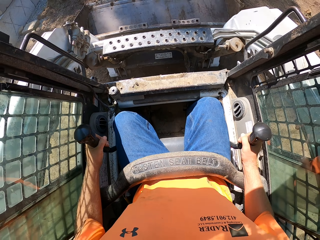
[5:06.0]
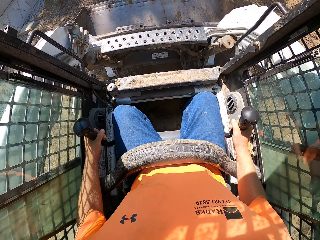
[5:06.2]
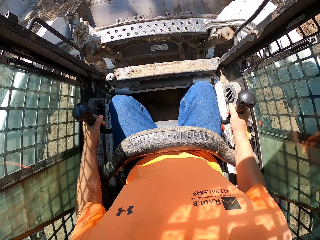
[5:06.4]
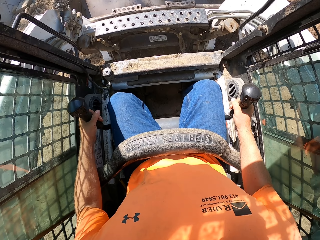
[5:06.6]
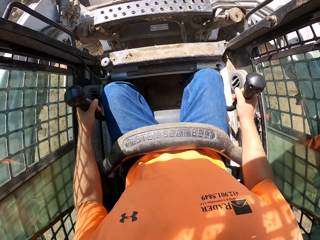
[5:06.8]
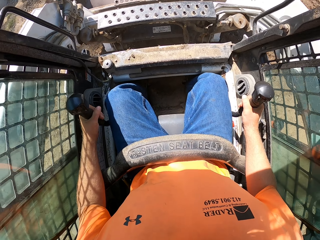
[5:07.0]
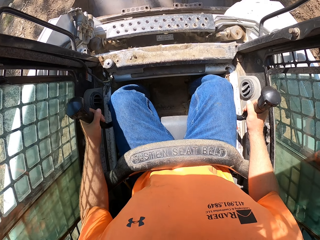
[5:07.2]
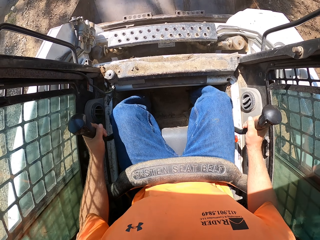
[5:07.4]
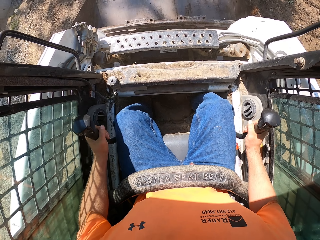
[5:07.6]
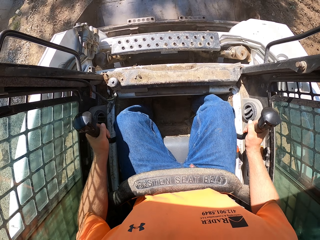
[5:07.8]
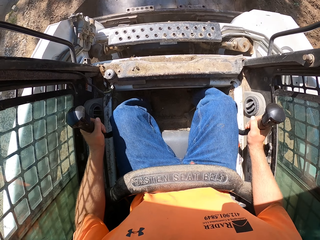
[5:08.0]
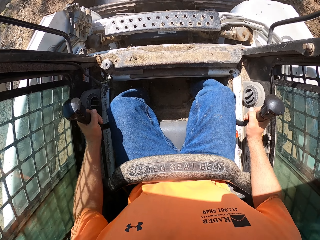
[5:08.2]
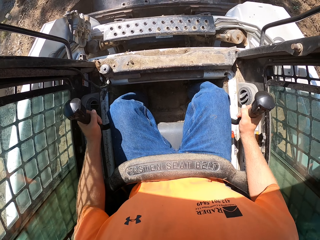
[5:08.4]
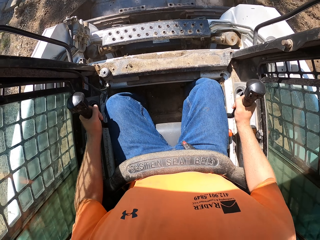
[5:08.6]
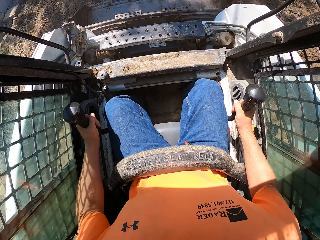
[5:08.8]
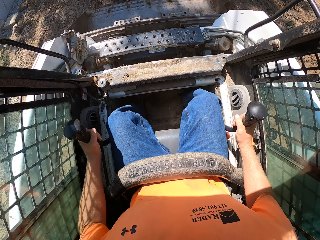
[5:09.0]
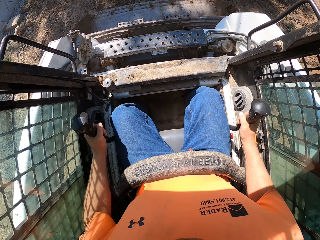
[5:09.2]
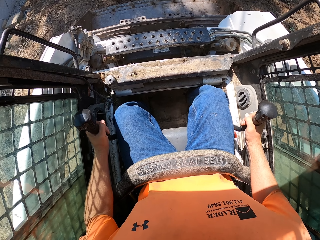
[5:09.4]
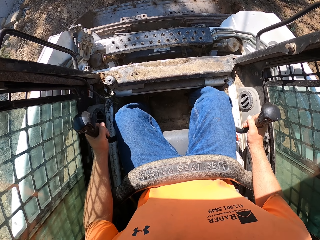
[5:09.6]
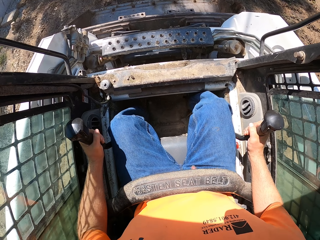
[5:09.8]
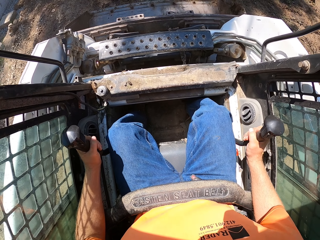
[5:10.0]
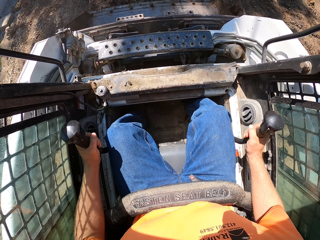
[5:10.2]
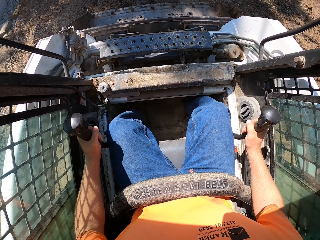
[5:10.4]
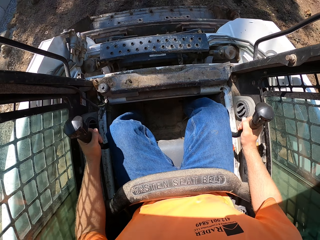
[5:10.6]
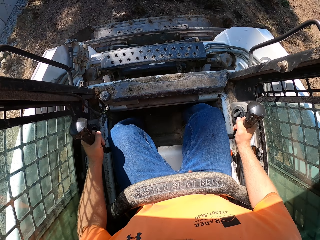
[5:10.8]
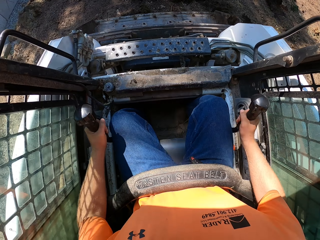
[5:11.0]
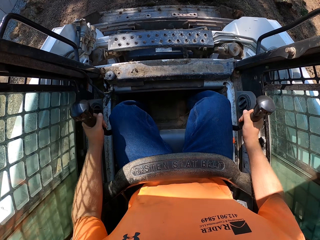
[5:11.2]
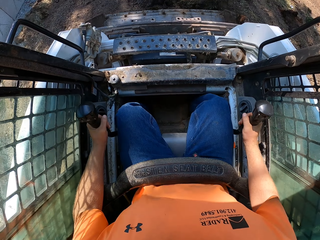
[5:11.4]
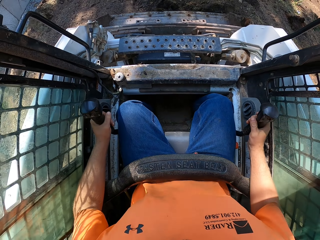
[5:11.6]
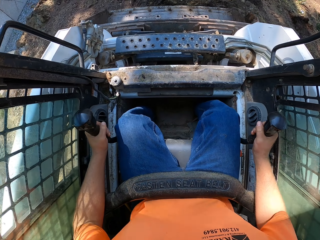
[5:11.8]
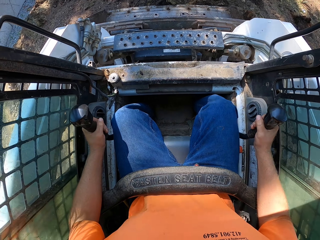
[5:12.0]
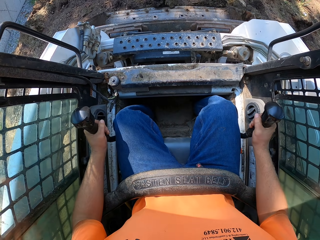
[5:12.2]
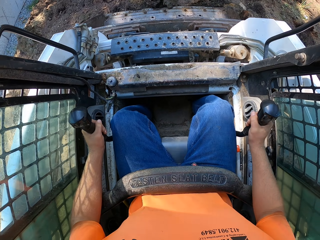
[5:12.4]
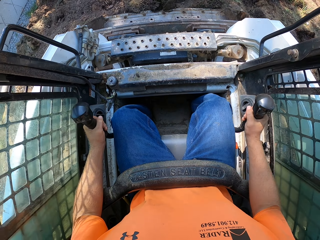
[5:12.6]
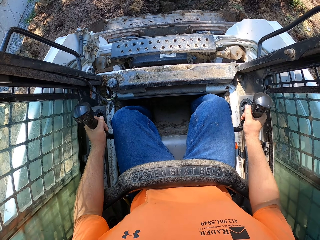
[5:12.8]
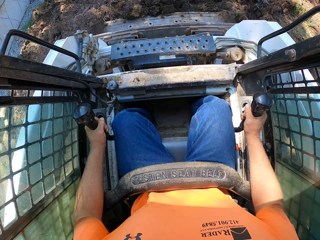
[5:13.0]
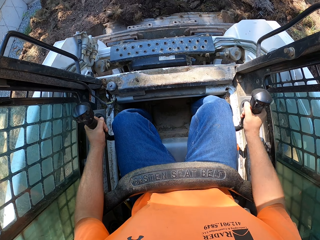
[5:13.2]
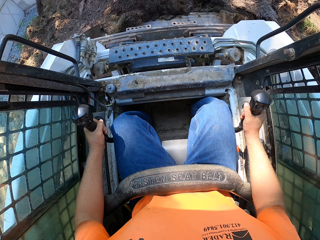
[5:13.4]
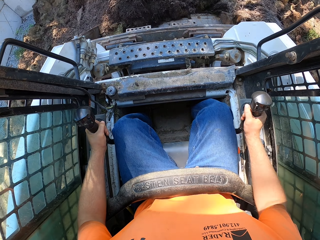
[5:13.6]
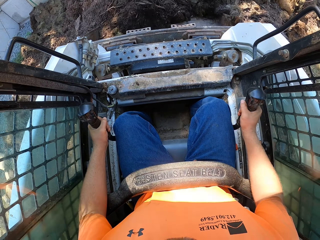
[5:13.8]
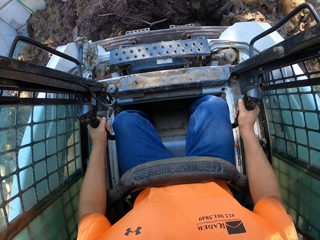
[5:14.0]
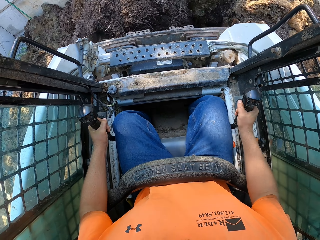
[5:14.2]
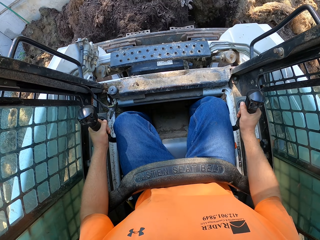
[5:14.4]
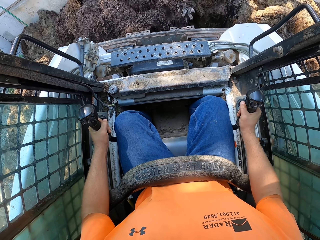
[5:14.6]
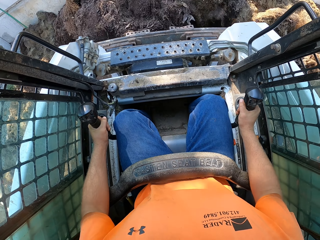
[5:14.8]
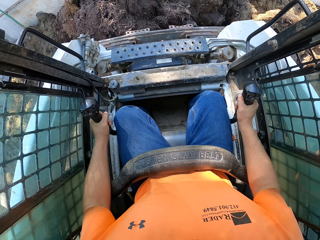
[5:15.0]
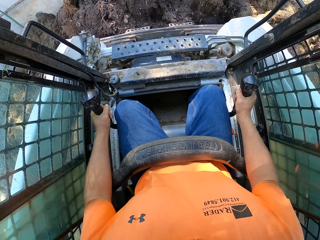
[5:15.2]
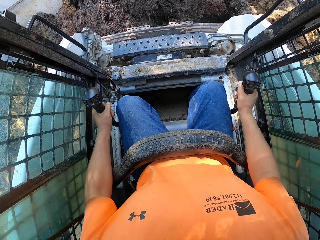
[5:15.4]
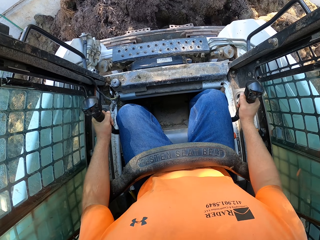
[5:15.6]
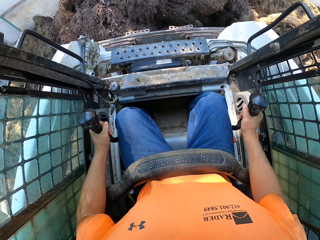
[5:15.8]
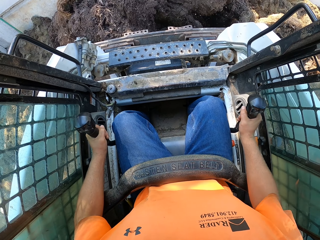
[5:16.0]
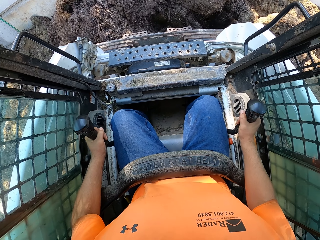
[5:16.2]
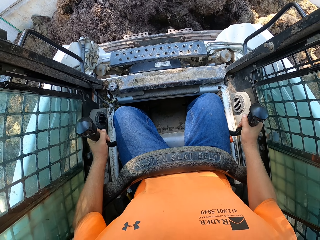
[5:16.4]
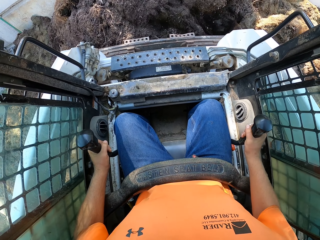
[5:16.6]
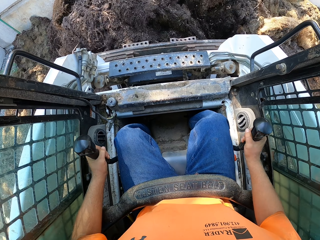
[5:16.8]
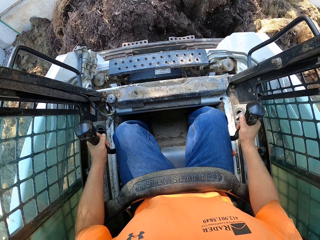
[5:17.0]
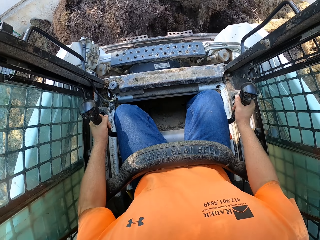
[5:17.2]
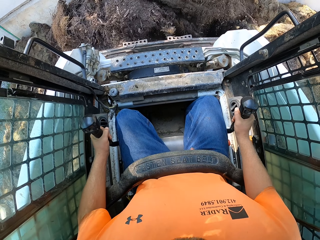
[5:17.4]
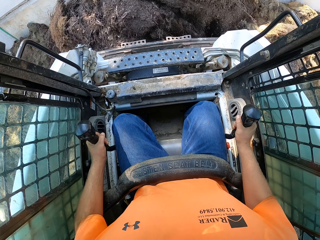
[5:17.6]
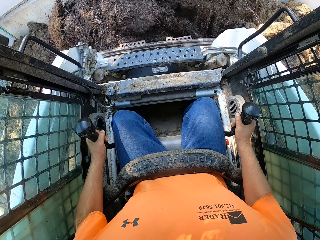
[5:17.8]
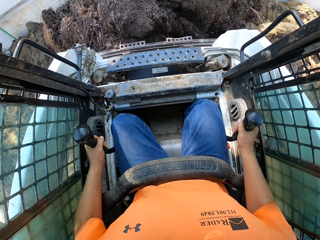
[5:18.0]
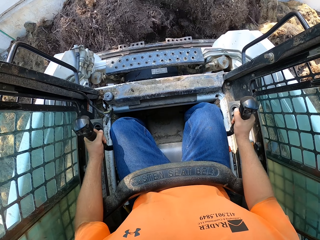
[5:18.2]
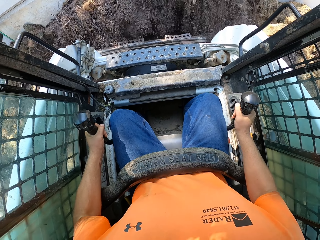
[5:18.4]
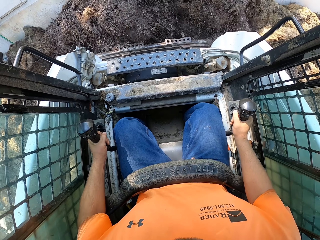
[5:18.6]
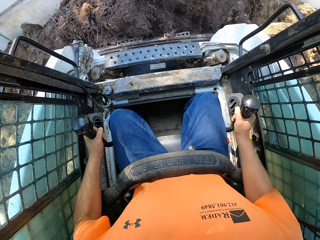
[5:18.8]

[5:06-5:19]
The camera wearer scoops manure with the mulching tractor.

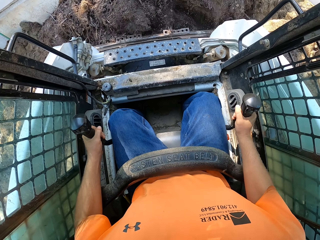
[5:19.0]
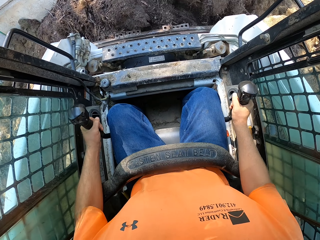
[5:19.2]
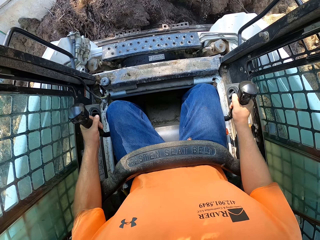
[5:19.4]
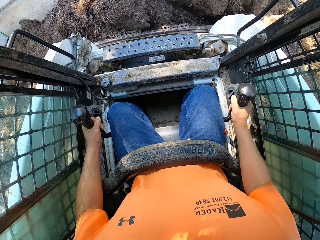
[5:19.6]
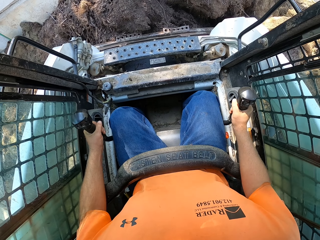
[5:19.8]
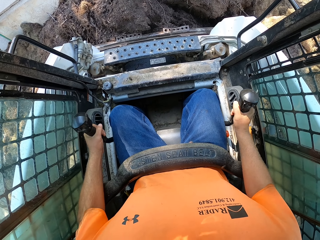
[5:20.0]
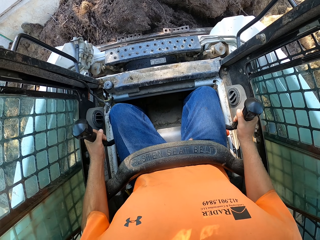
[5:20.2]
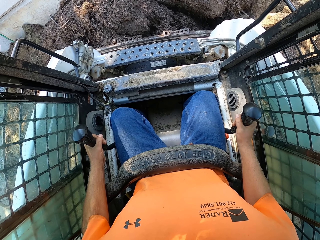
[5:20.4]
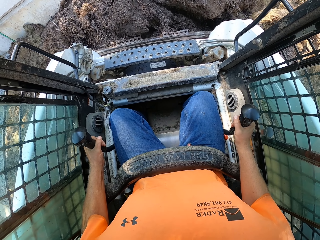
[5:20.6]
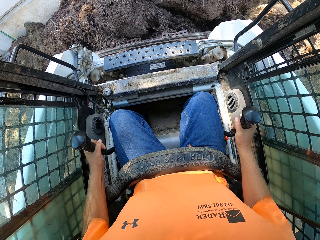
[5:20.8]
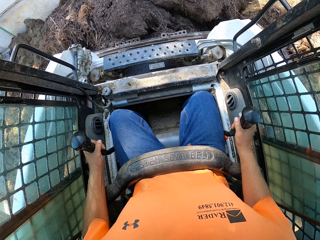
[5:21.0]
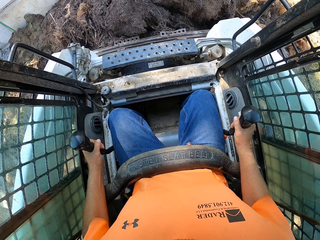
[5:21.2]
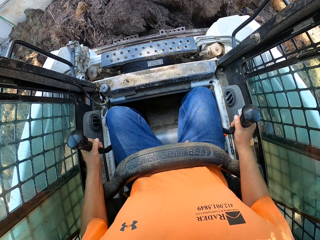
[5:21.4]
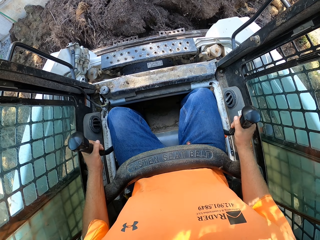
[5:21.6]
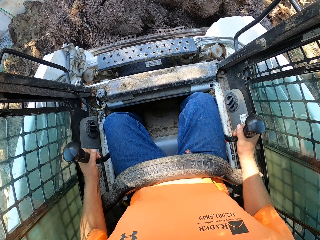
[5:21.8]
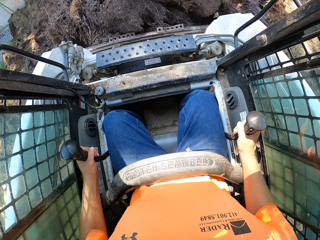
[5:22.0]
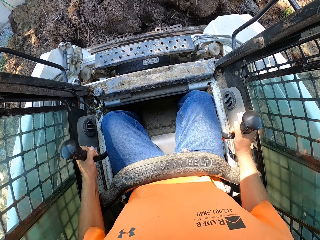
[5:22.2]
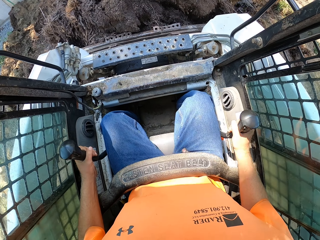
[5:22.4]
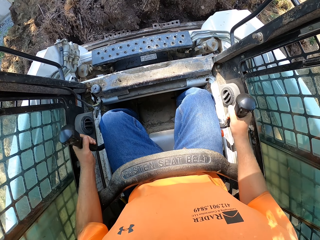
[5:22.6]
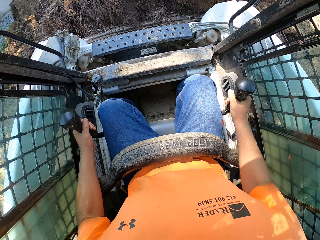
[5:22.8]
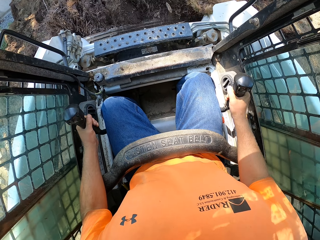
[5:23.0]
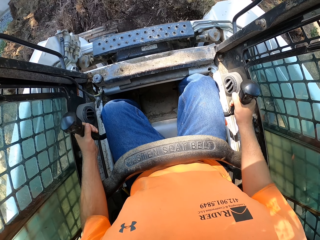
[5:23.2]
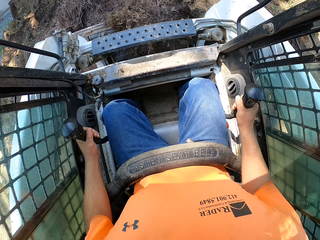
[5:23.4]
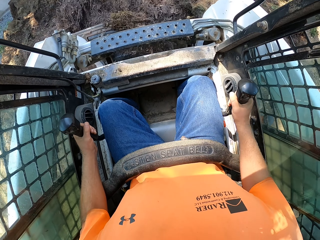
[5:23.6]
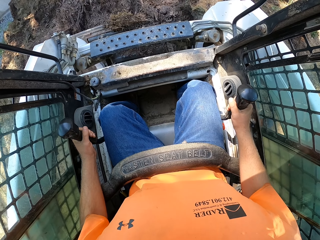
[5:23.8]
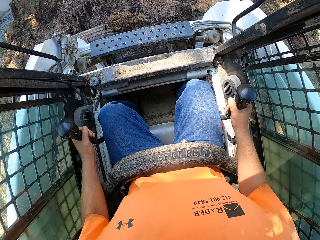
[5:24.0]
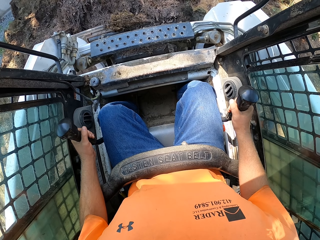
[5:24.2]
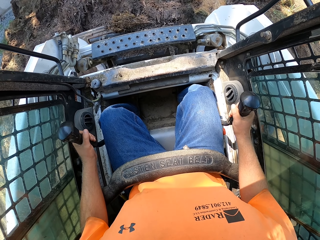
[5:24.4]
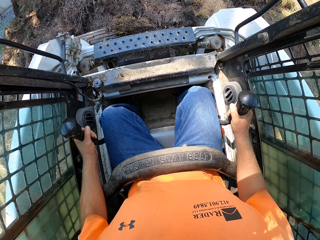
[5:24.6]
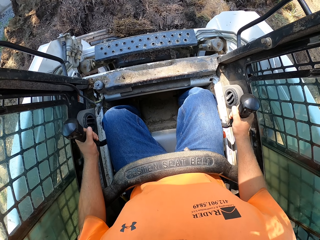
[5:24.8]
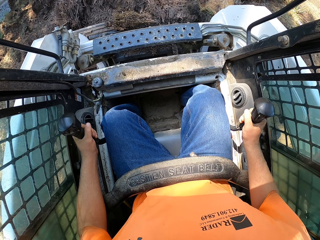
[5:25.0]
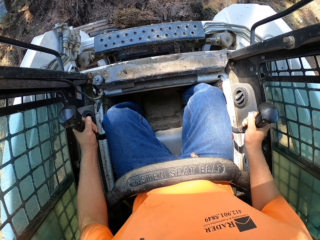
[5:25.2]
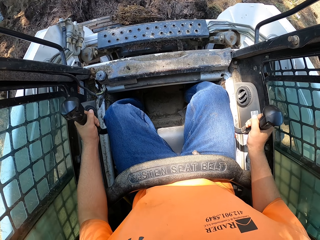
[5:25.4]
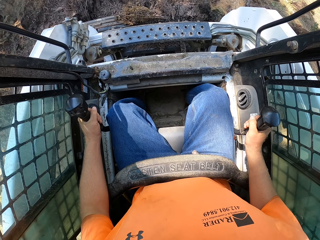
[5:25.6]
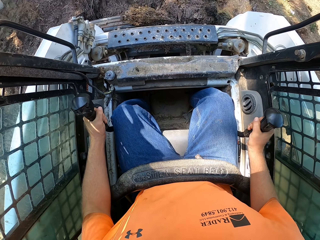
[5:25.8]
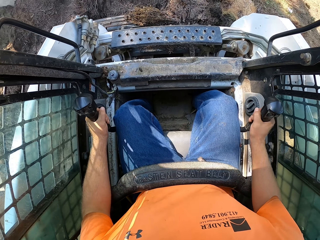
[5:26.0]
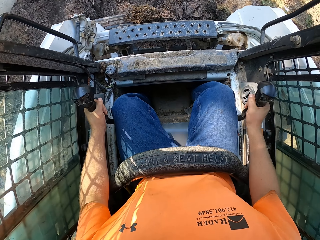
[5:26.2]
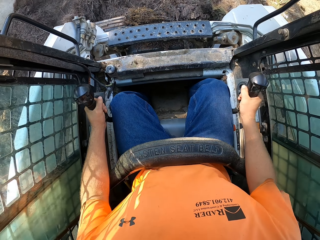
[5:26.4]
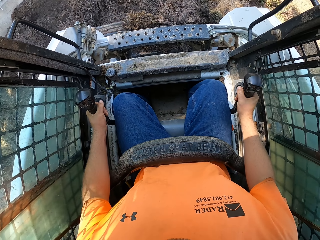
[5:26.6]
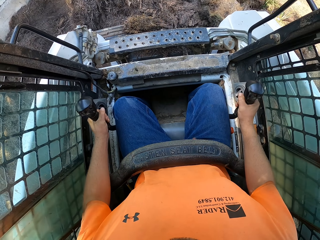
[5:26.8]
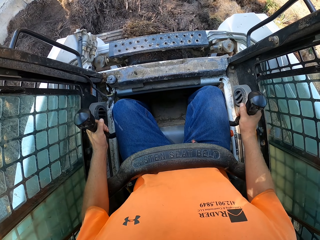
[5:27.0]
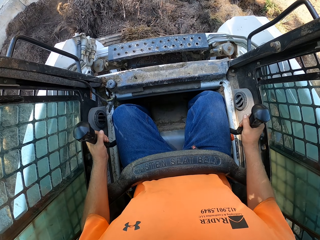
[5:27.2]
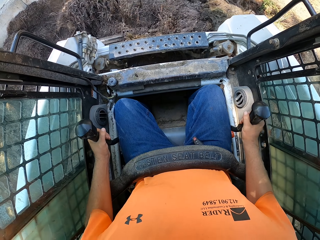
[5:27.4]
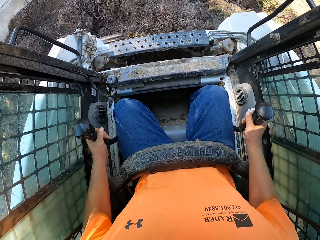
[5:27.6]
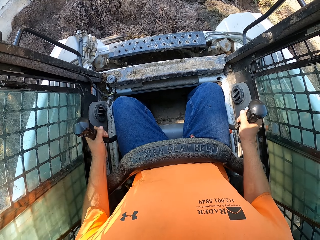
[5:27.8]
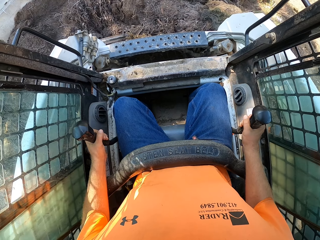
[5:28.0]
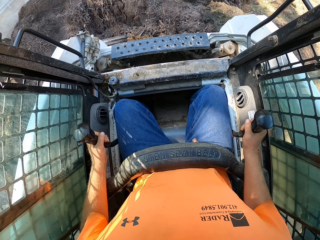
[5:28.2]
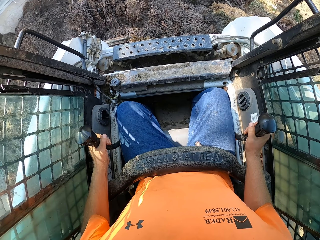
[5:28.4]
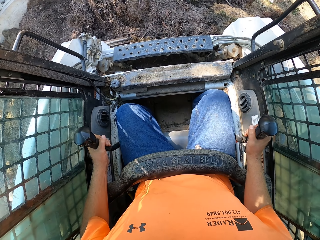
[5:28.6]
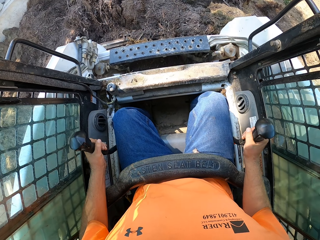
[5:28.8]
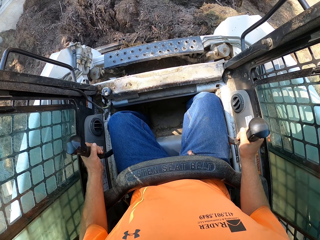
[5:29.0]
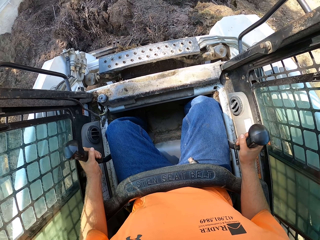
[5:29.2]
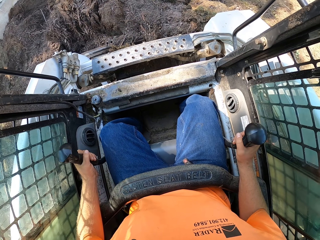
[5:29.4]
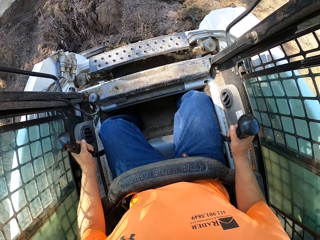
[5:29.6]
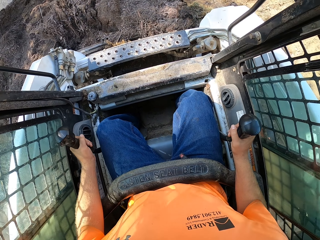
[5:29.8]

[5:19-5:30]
The camera wearer lifts the bucket. They operate the mini loader.
